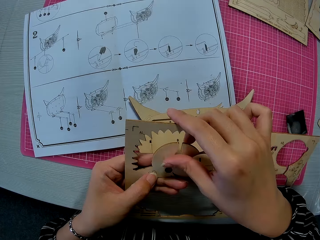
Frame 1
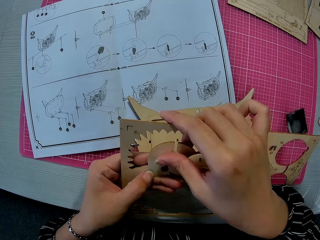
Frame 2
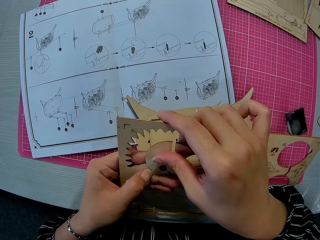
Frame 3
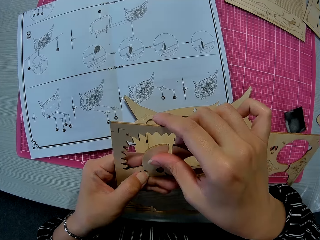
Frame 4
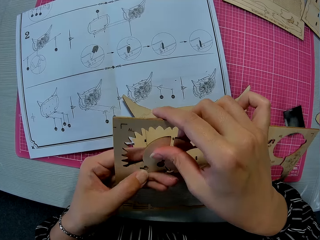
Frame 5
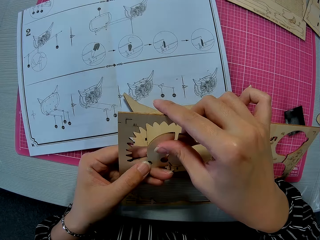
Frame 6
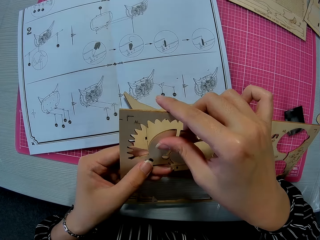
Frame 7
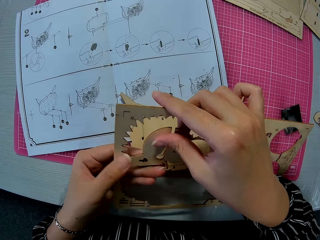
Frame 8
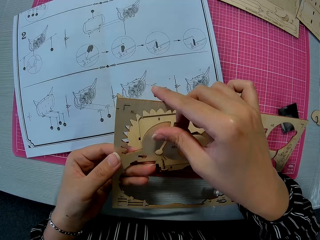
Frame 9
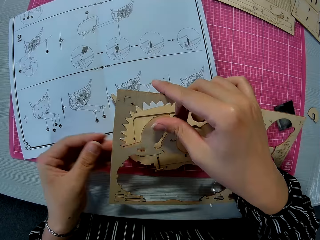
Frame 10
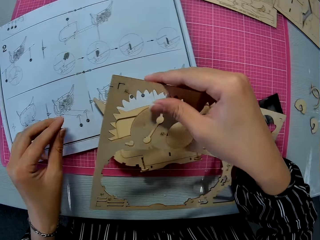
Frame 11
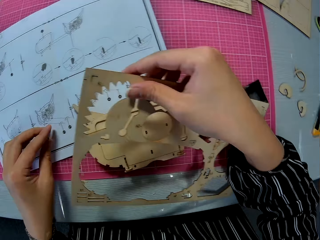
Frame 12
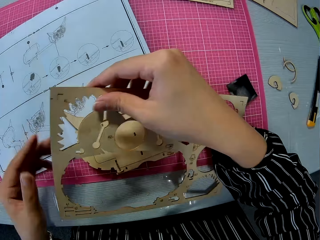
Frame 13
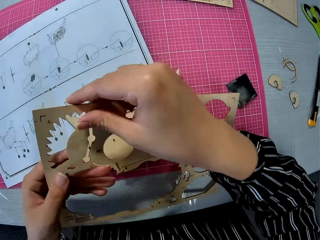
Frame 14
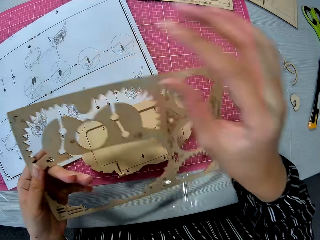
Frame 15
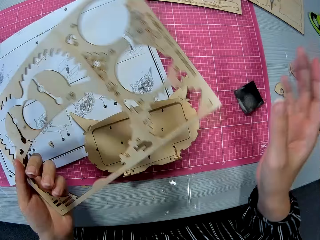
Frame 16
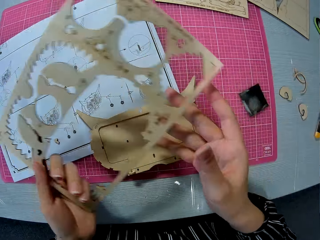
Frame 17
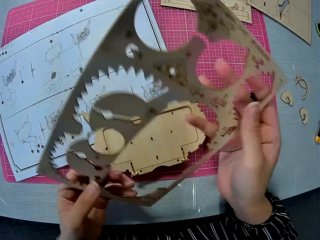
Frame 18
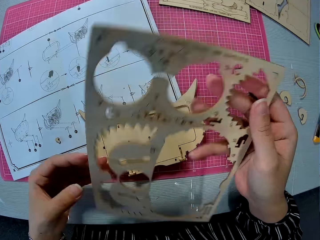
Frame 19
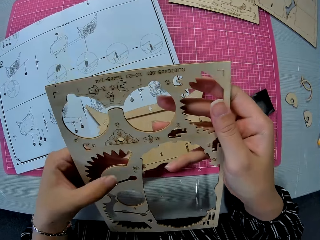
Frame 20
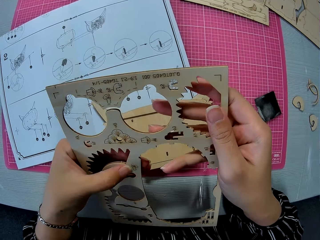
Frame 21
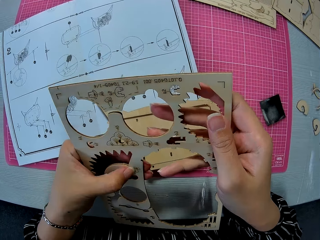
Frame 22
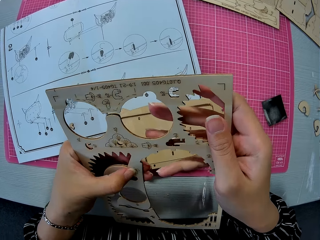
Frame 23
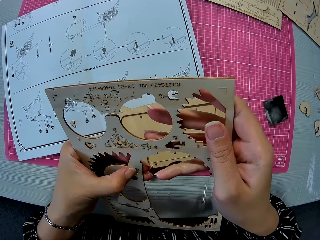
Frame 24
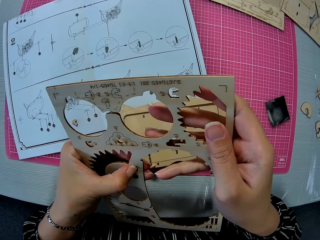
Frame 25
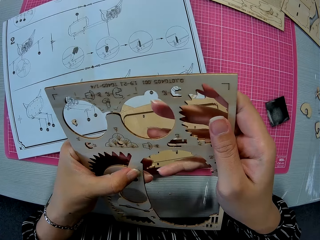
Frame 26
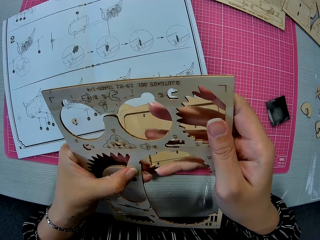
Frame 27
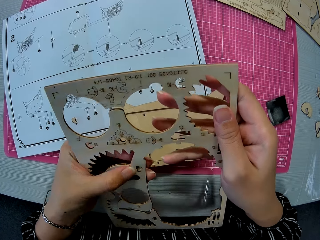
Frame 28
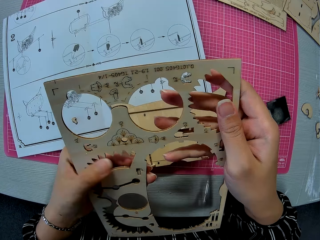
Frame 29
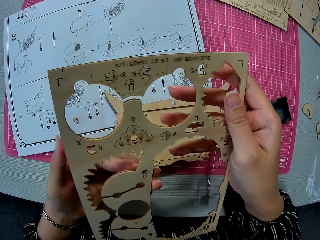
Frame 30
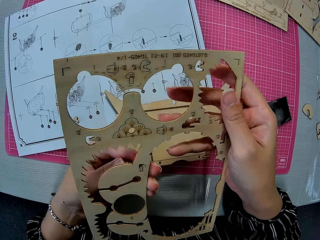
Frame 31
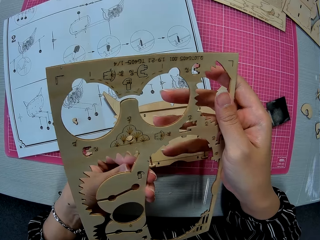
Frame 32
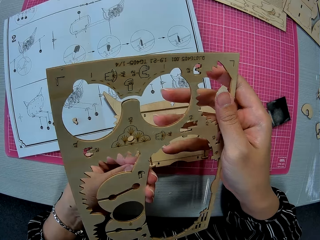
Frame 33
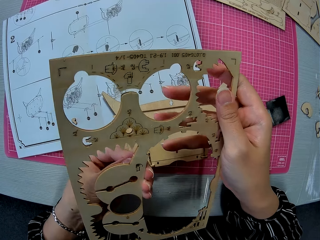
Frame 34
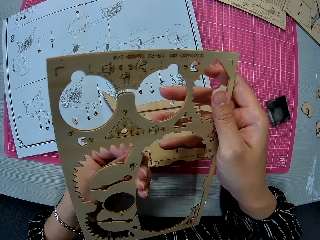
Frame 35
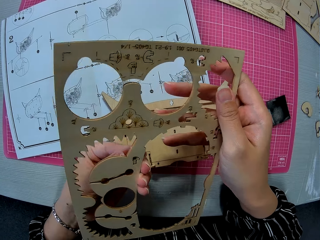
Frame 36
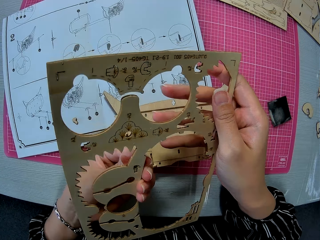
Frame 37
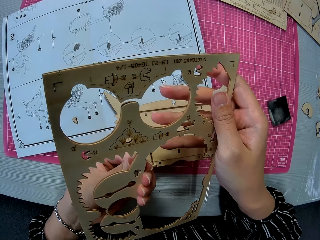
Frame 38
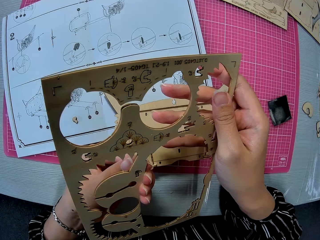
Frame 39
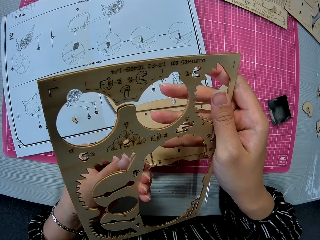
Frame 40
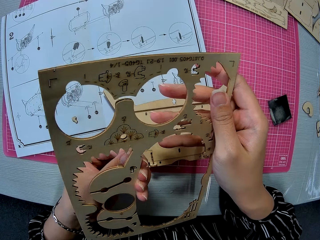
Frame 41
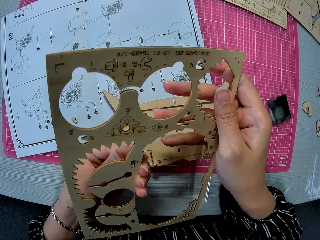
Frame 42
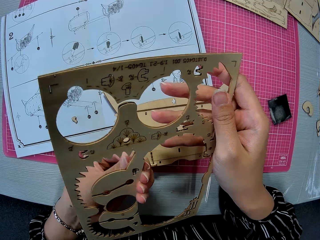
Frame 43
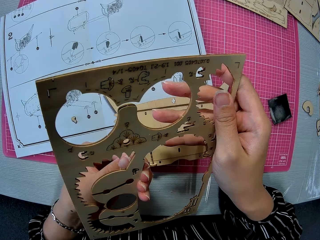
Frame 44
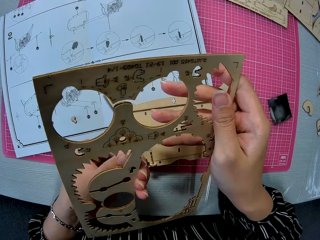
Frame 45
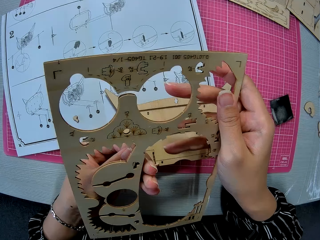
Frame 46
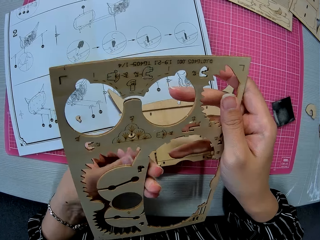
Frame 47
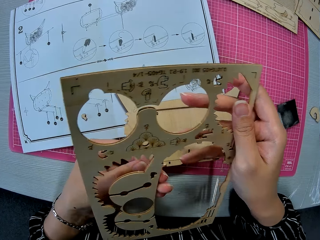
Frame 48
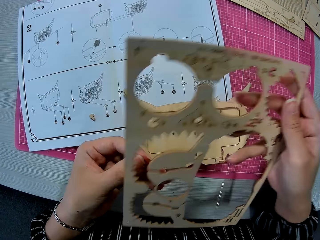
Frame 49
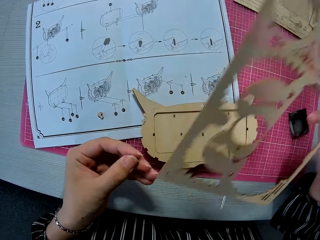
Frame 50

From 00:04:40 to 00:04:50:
The camera wearer pushes out a small piece from the wooden puzzle sheet. They drop the piece on the paper instruction. They push out another small piece from the wooden puzzle sheet. They remove the laser cut kit holder.

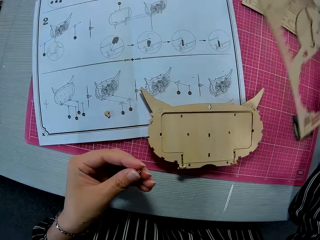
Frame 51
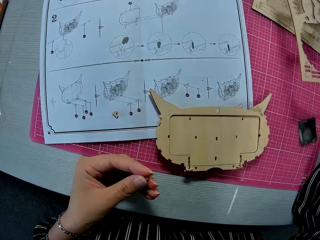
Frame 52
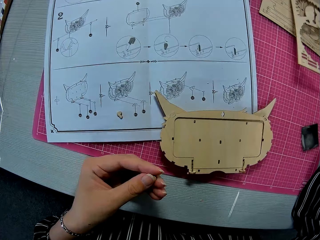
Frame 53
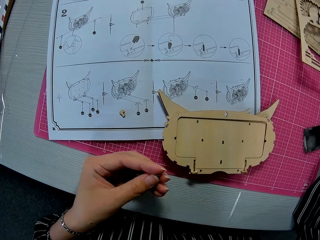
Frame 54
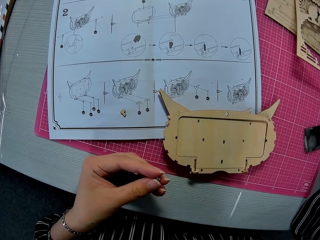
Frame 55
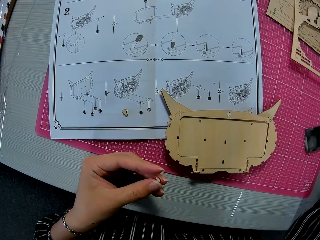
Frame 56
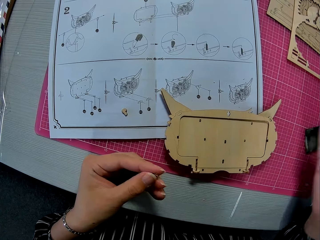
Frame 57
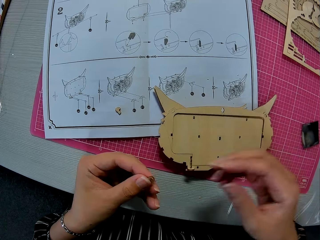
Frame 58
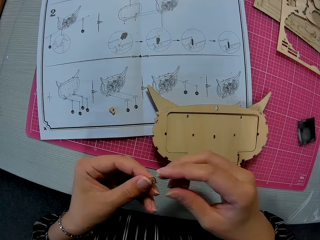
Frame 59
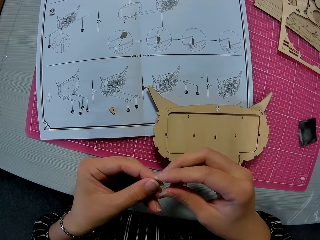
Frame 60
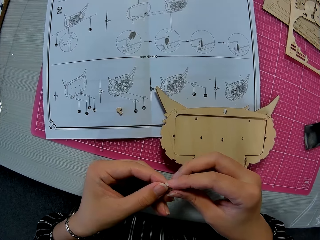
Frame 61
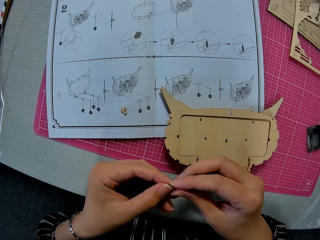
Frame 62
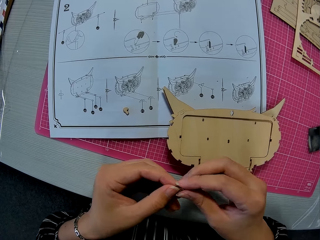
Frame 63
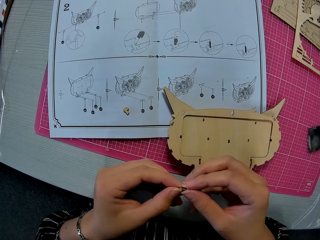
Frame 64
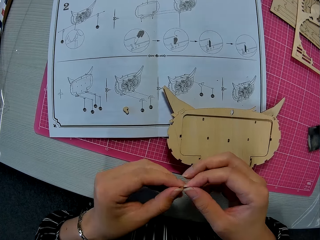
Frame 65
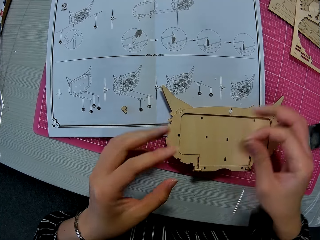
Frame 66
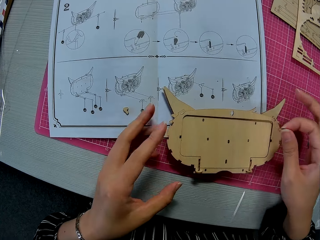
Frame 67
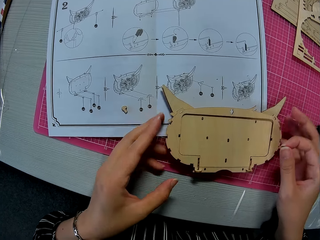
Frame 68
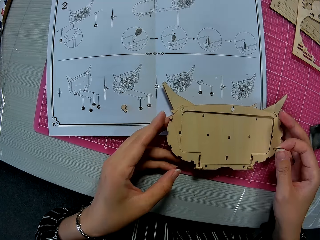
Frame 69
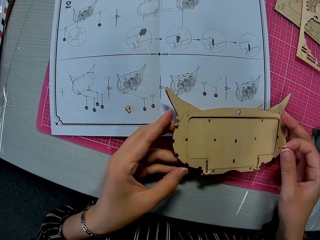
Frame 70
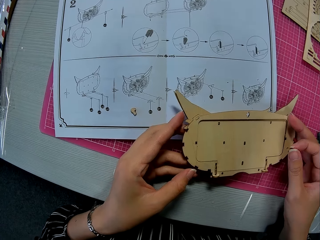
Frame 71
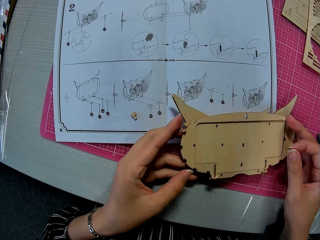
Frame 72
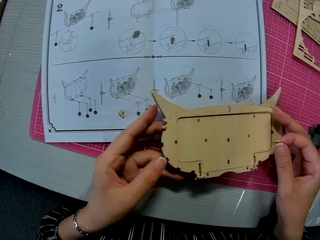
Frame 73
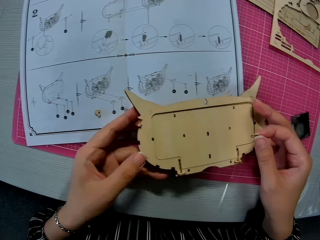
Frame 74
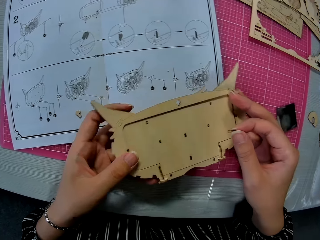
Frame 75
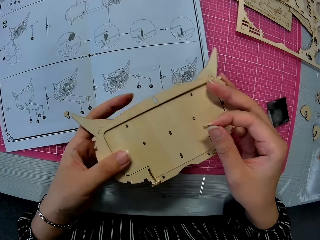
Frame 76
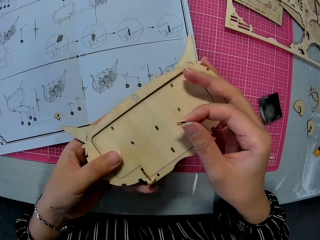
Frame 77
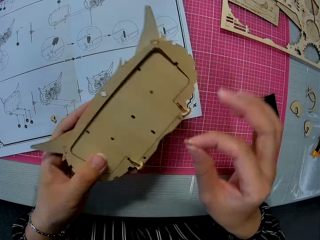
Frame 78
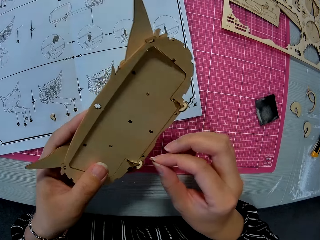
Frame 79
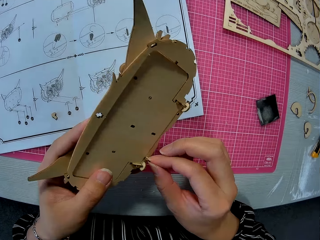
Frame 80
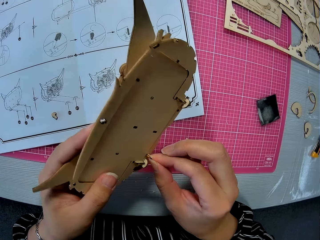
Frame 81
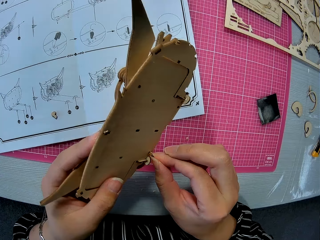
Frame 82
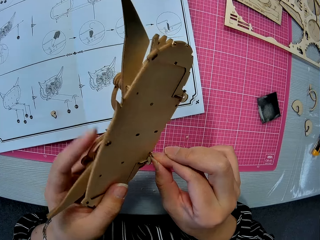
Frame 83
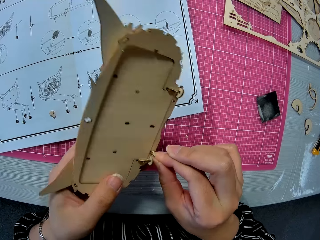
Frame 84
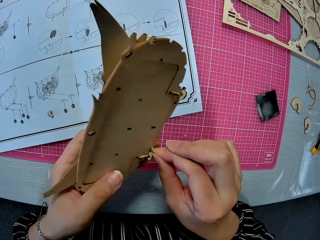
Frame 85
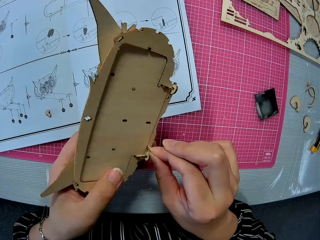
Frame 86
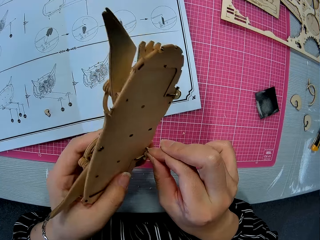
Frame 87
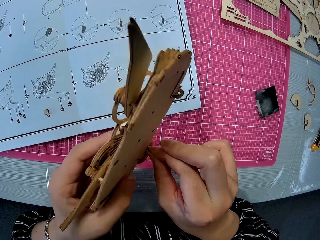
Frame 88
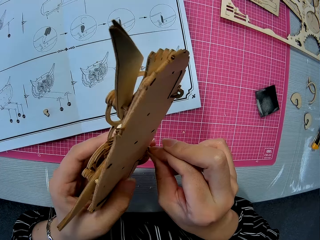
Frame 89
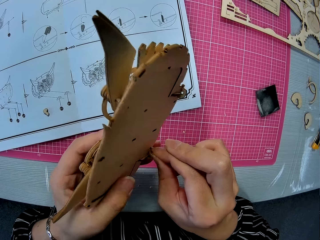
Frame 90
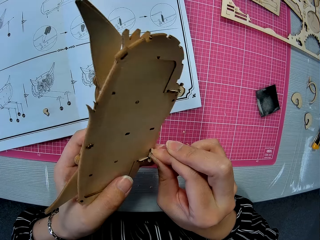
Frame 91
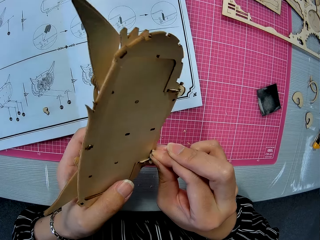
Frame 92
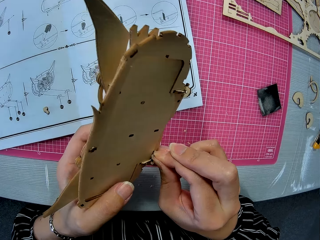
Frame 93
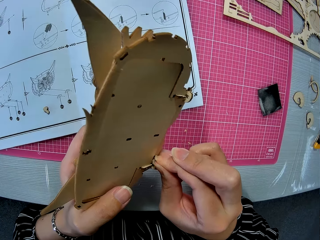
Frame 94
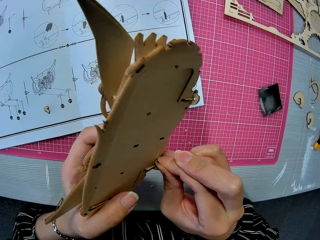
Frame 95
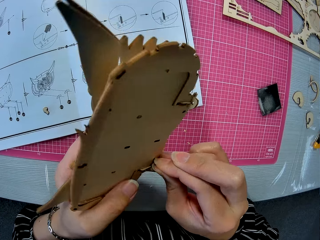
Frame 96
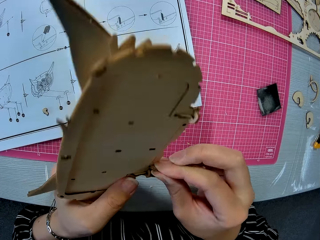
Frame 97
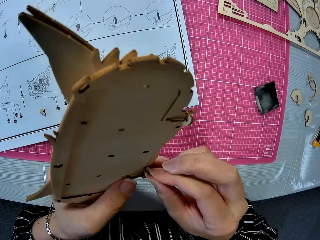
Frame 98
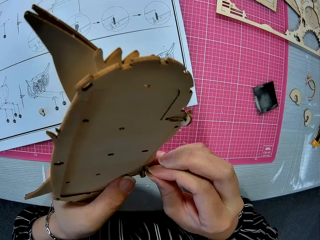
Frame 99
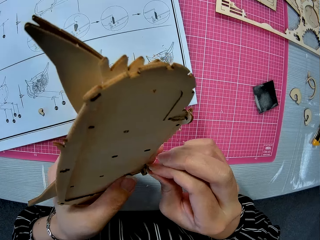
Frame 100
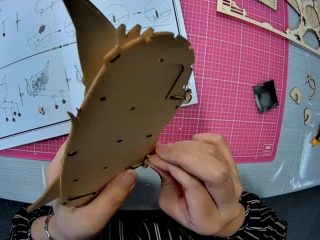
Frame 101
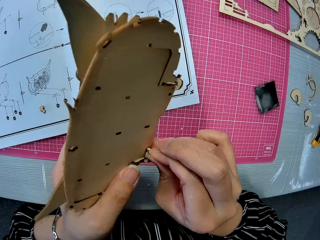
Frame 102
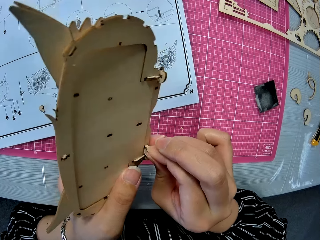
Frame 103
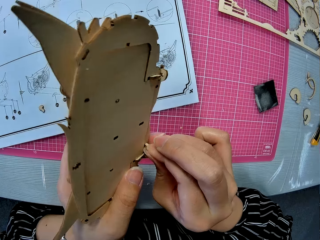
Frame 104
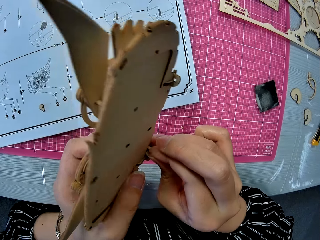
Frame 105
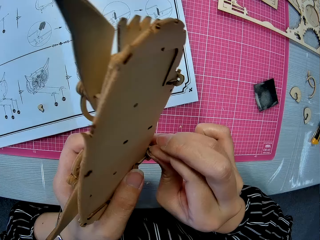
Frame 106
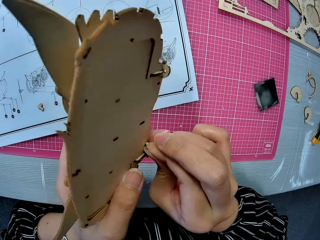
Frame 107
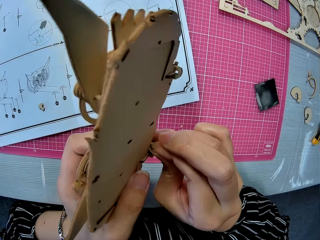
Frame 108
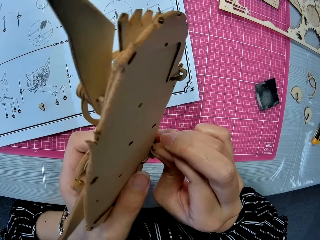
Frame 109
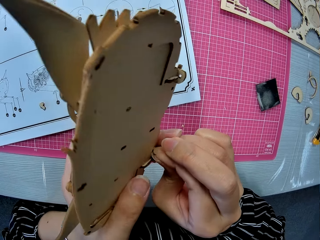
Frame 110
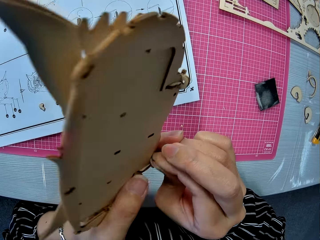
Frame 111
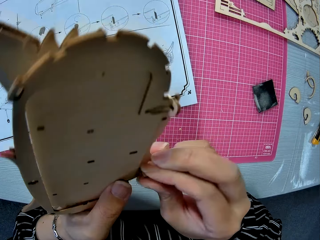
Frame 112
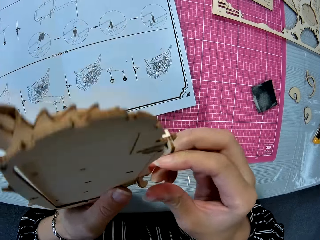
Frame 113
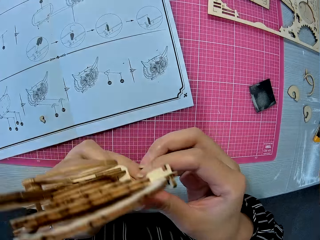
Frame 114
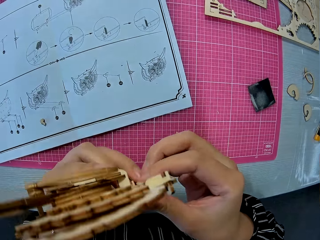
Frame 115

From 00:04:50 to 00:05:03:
The camera wearer places the laser cut kit on the table. She holds the laser cut kit holder with her right hand. She picks up the assembled wooden piece. She connects the laser cut kit holder on the owl storage box.
